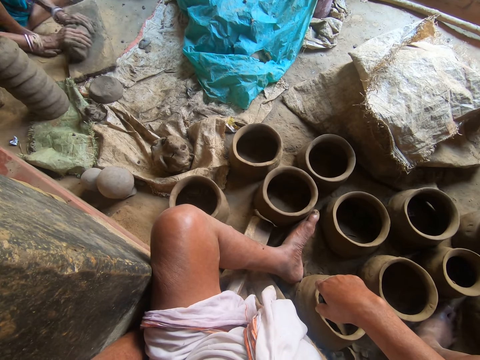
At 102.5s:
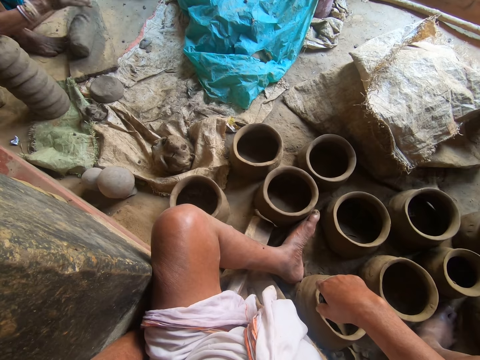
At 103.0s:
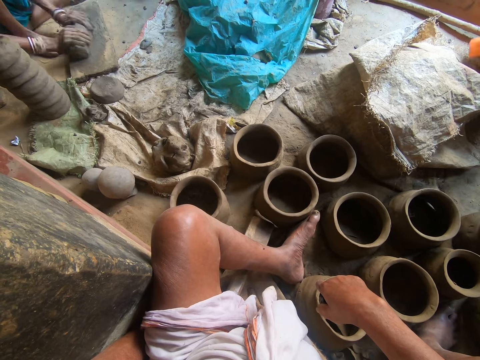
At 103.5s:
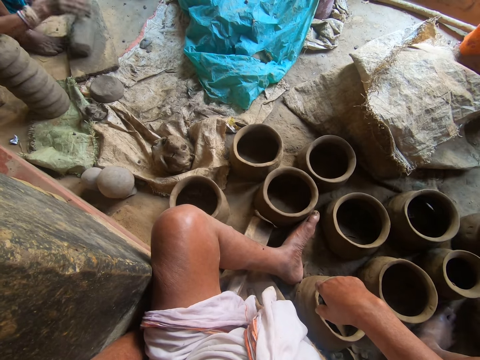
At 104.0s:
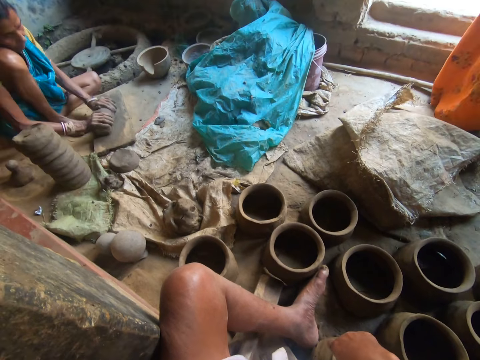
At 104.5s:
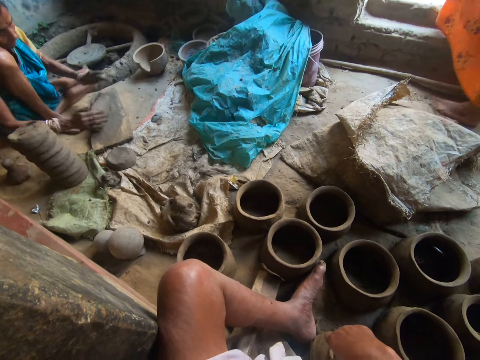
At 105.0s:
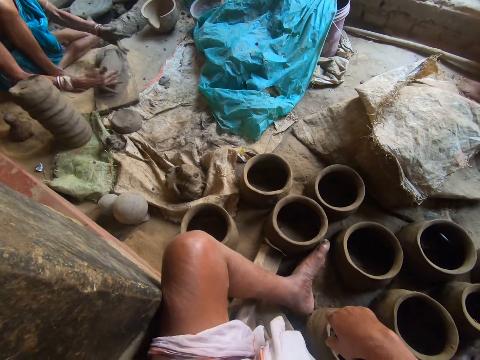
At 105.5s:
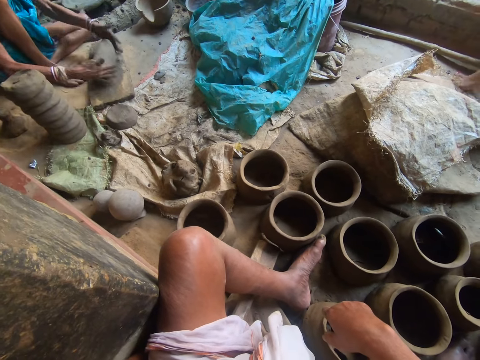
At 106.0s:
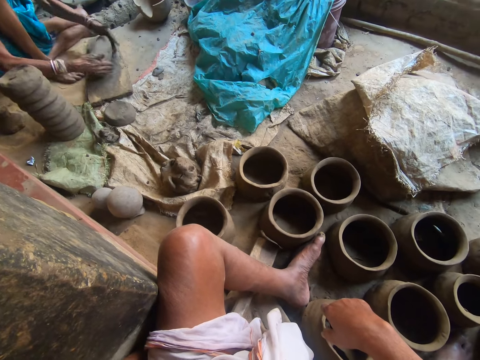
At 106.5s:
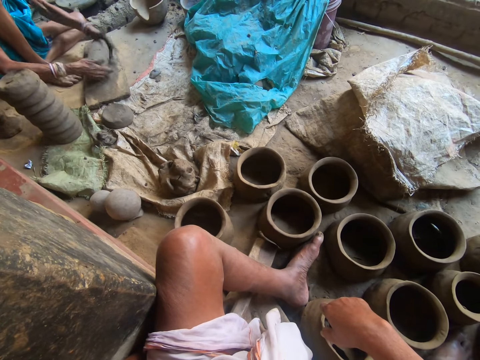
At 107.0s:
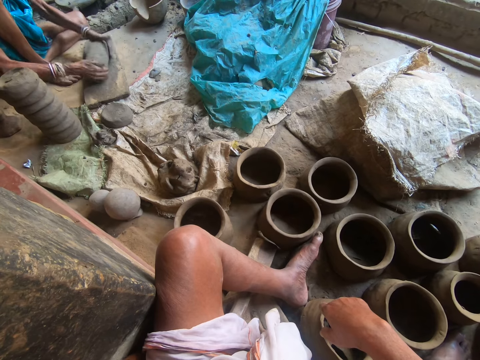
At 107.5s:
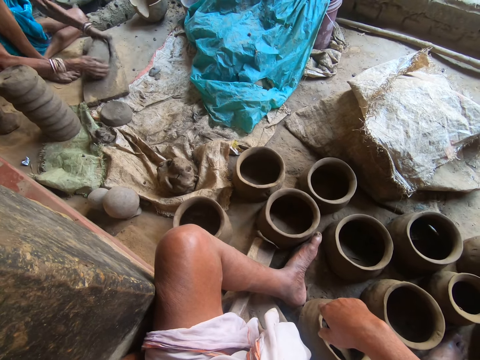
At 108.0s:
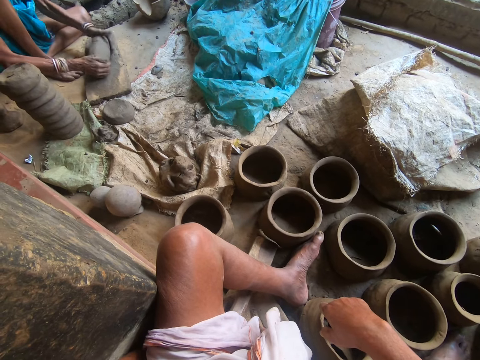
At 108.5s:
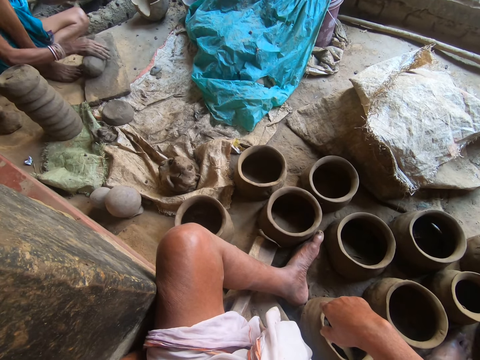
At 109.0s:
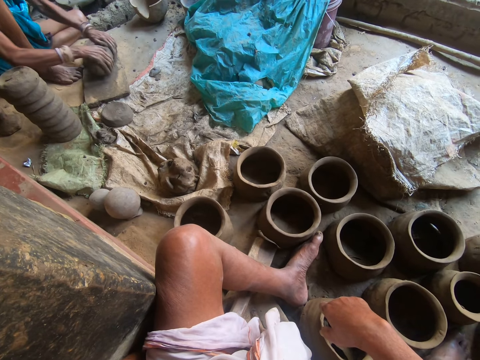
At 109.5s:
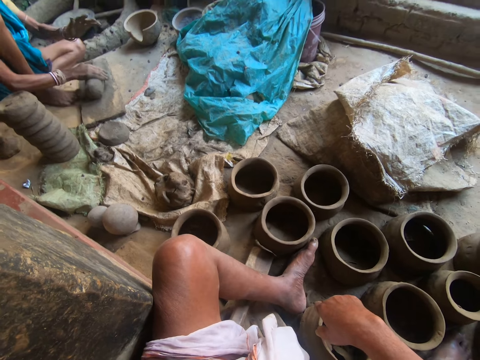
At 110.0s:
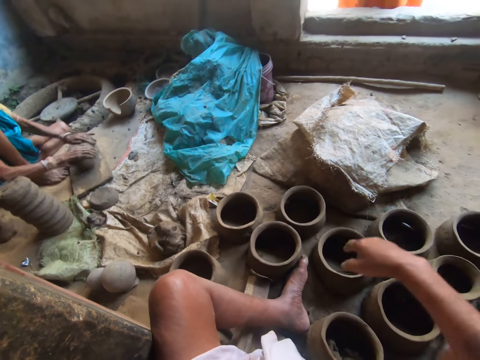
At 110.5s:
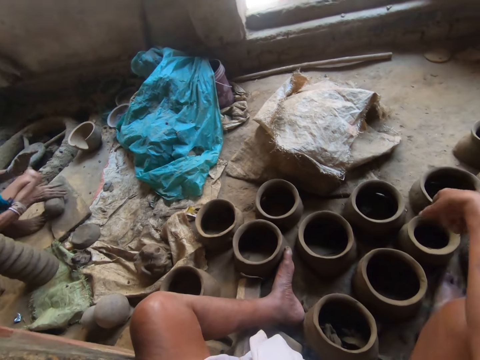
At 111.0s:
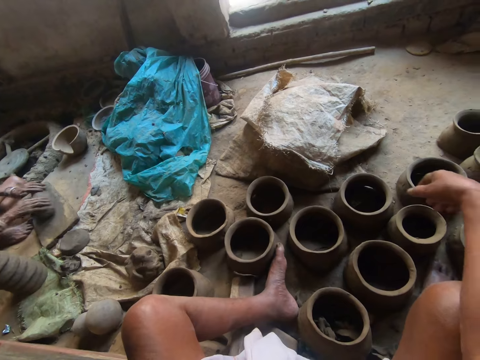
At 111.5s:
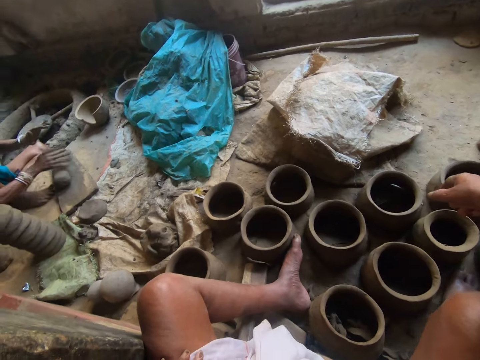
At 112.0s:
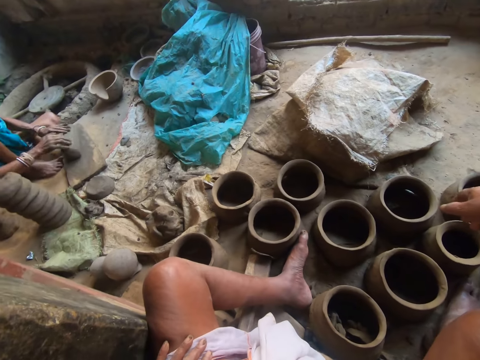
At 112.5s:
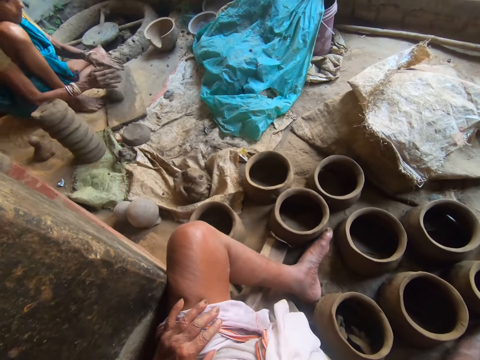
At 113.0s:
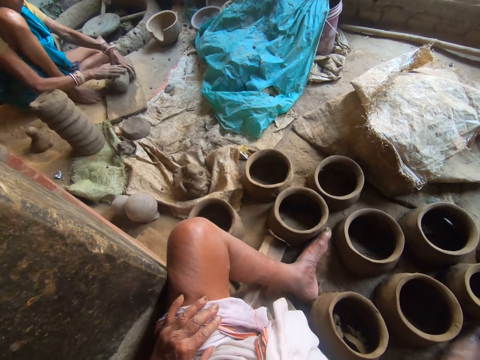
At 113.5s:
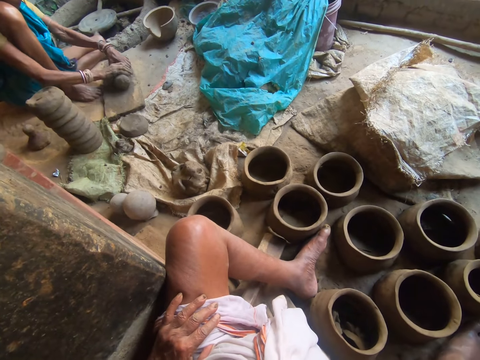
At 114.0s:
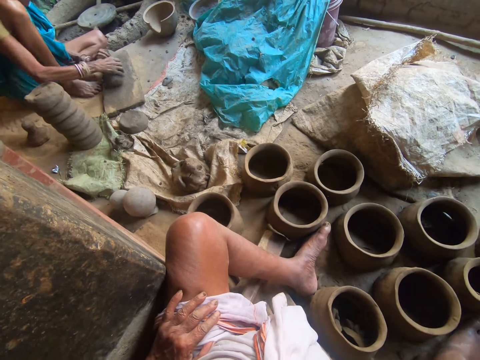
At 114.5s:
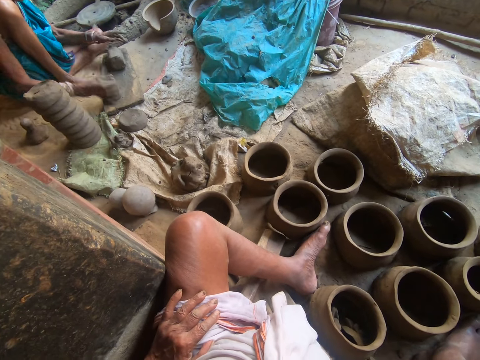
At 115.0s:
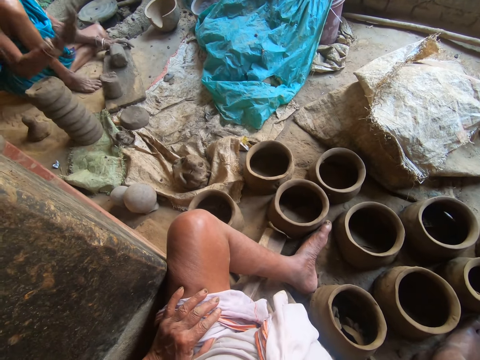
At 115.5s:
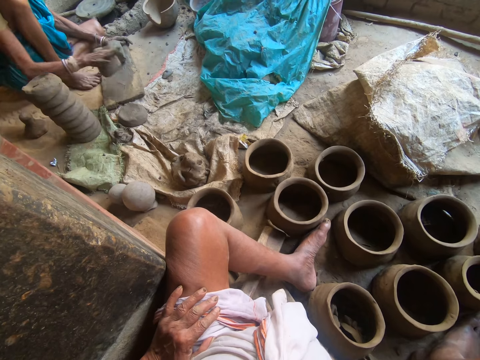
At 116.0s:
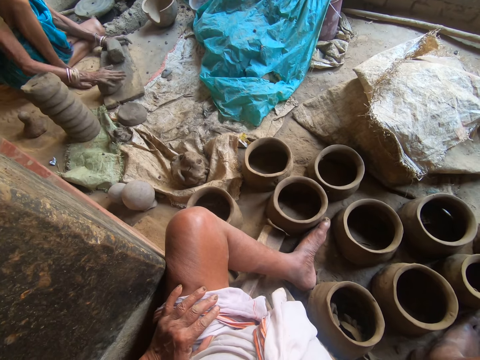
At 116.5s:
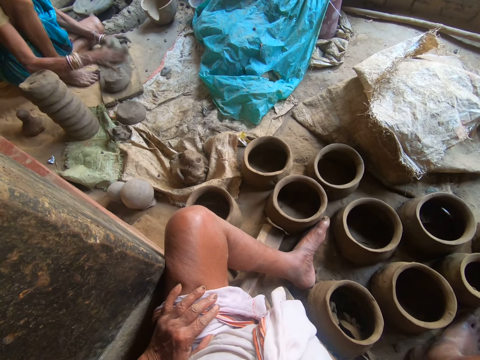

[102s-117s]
The camera wearer moves the hand. A person molds the clay.

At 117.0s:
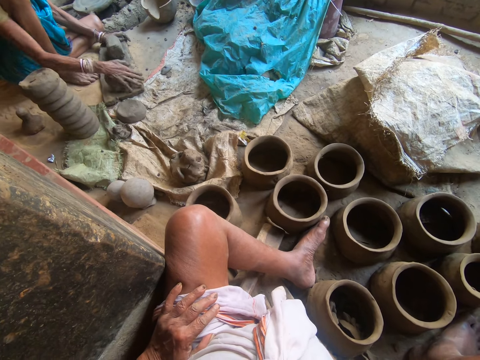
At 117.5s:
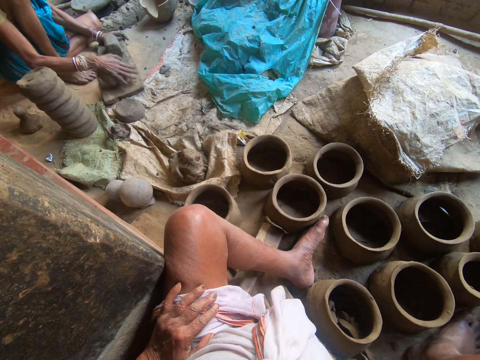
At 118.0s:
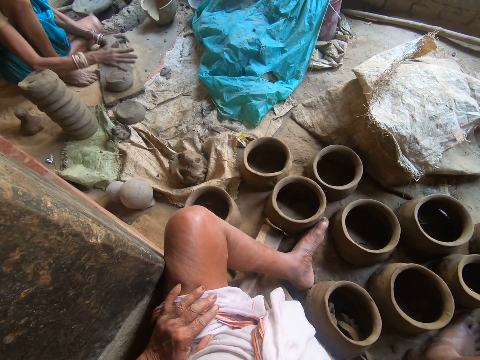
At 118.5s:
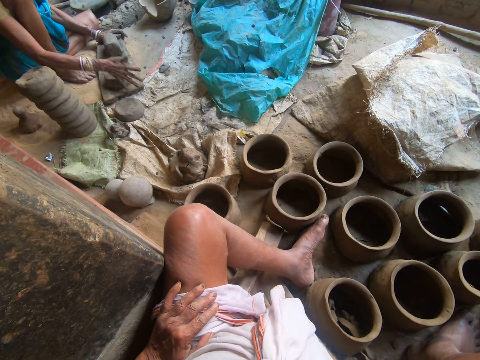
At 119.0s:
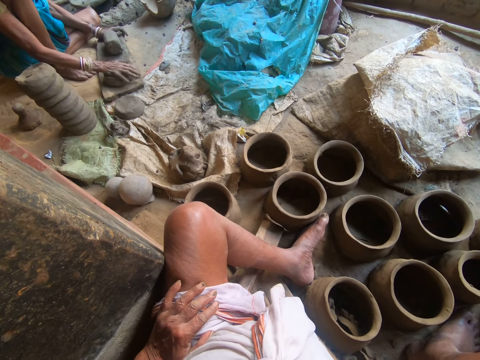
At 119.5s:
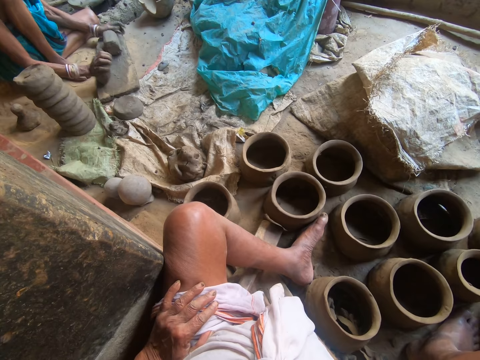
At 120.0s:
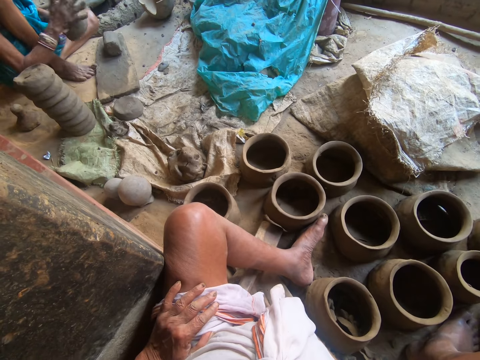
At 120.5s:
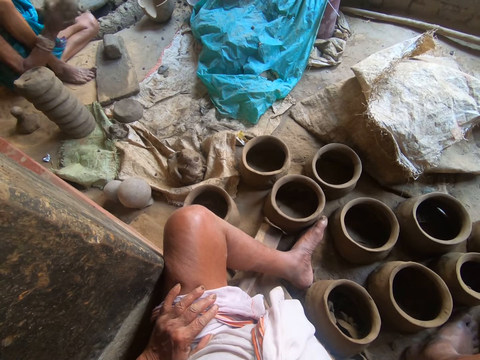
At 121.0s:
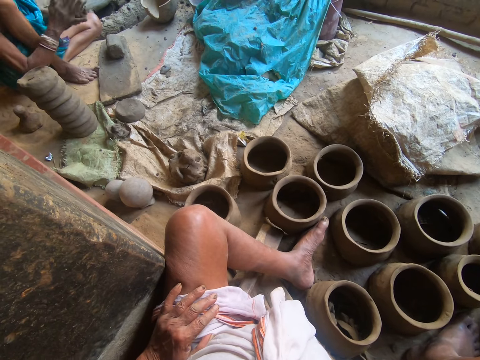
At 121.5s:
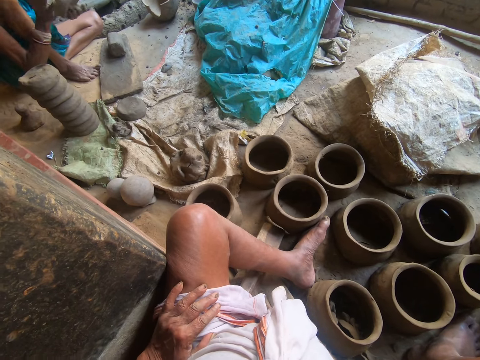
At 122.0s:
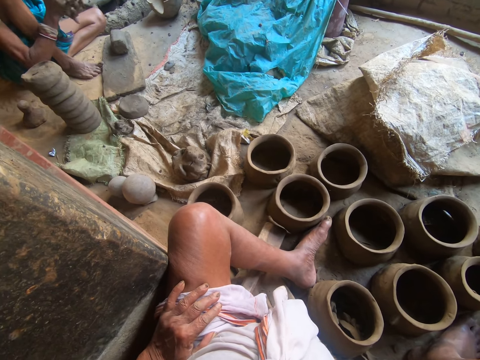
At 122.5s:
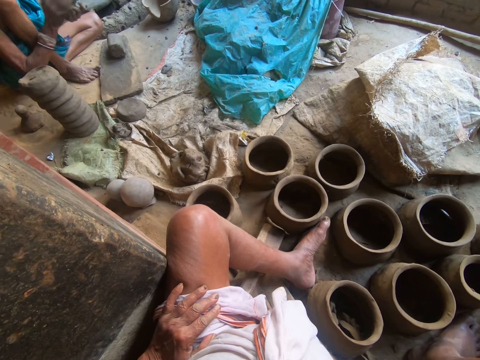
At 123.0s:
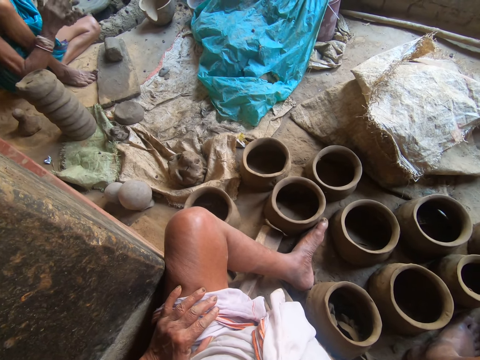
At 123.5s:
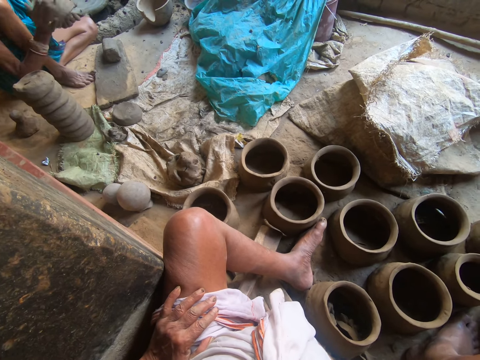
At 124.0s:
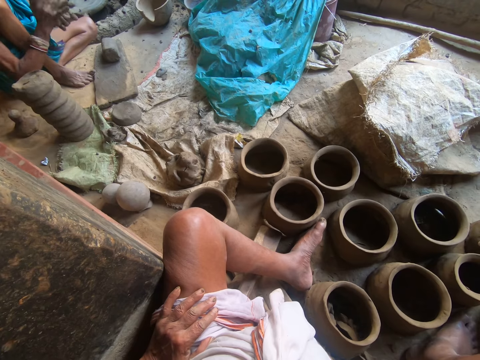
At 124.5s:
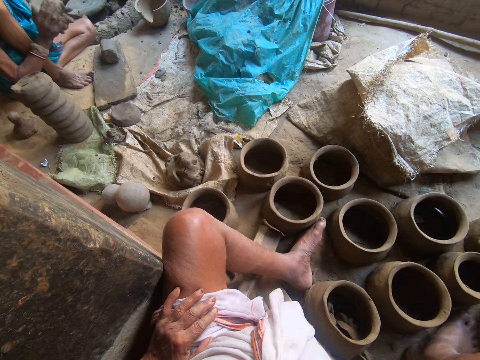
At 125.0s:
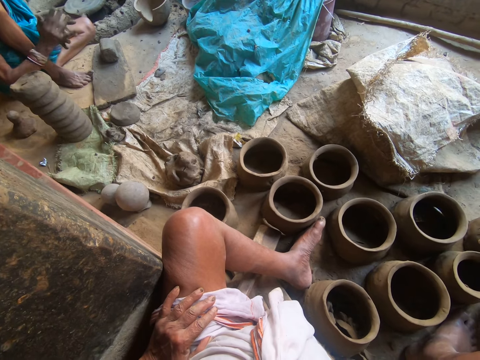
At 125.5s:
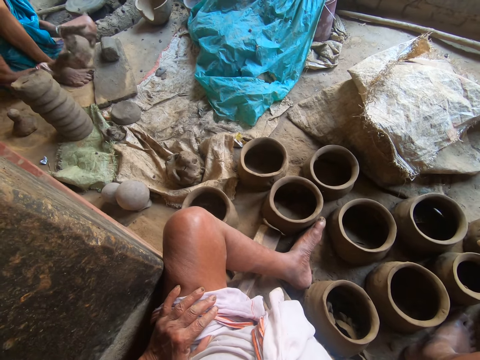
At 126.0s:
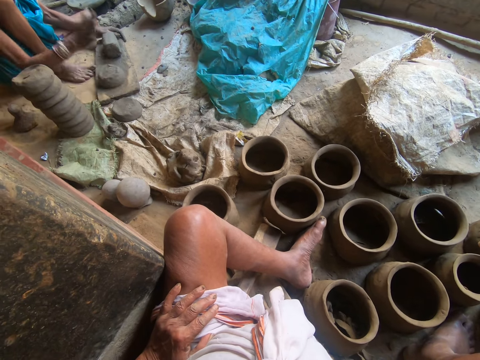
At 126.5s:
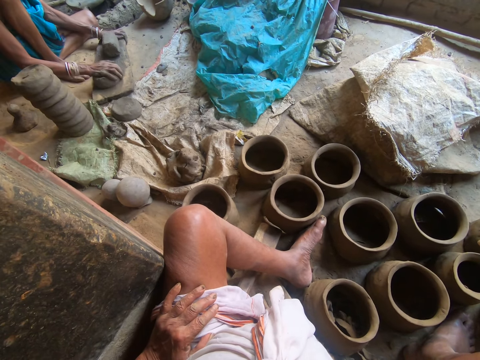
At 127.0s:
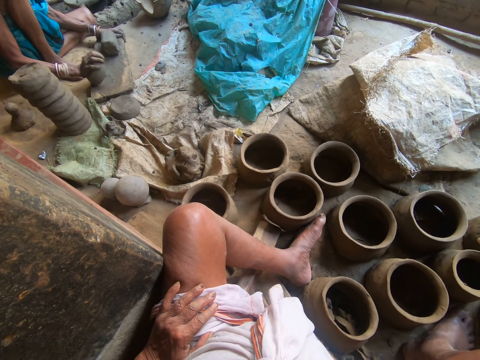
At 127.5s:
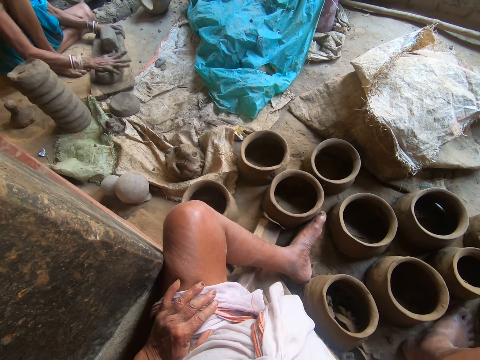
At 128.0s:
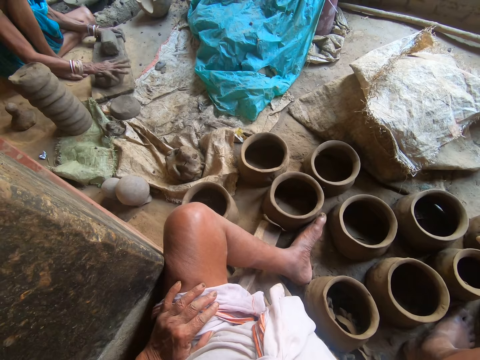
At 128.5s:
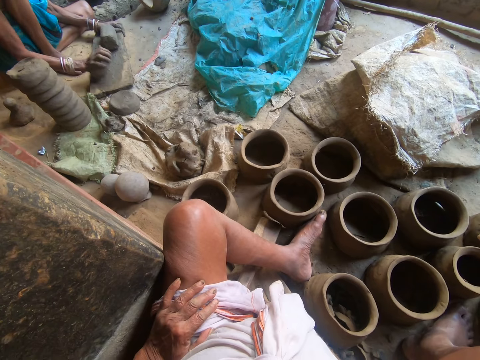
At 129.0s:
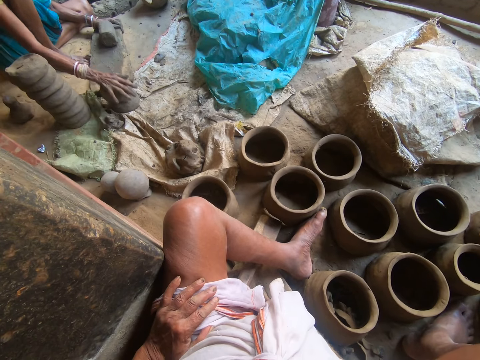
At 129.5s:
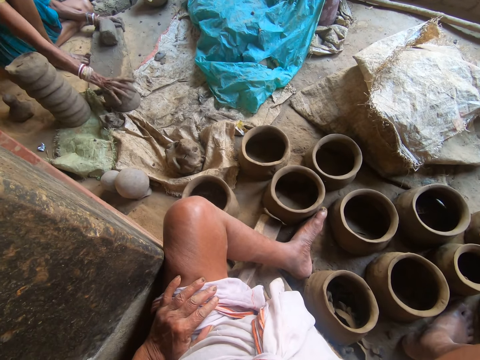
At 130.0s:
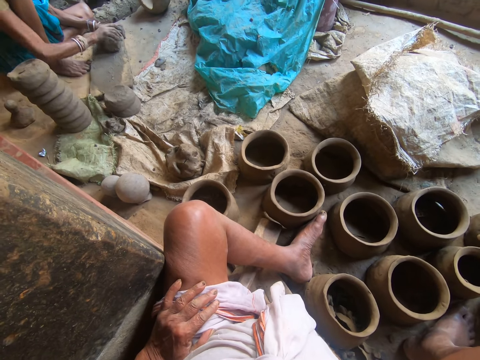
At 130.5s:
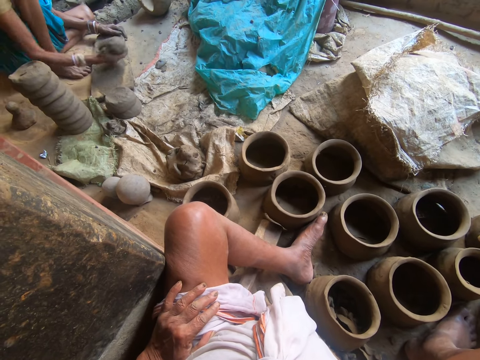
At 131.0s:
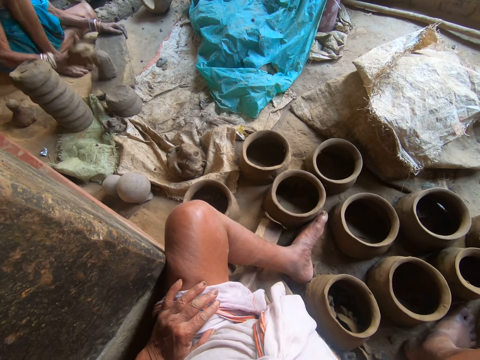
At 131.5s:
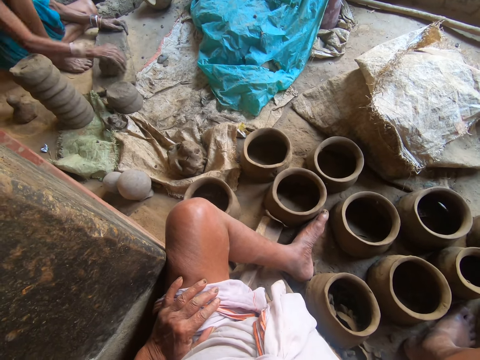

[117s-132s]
A person puts the clay on the wood. The person molds the clay. The camera wearer moves the clay.
